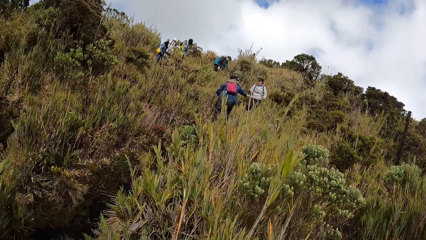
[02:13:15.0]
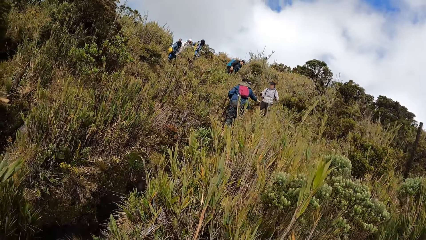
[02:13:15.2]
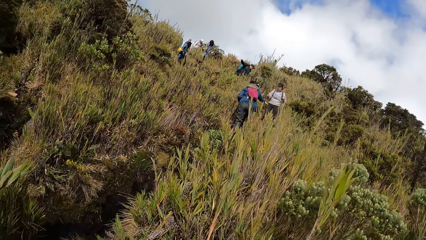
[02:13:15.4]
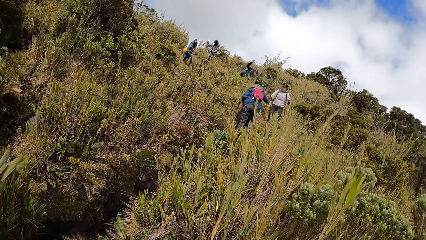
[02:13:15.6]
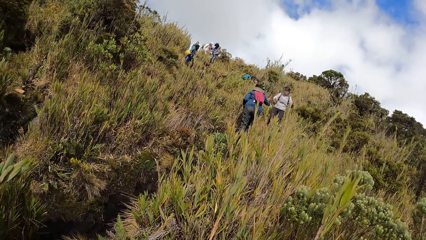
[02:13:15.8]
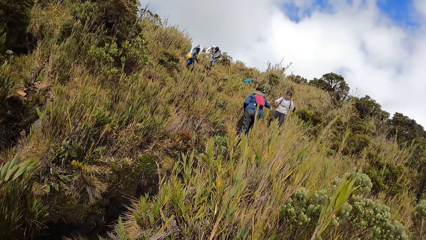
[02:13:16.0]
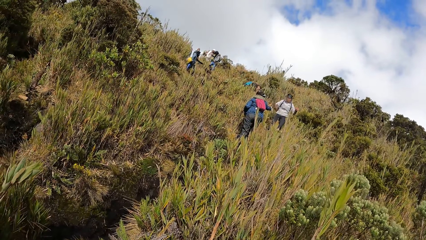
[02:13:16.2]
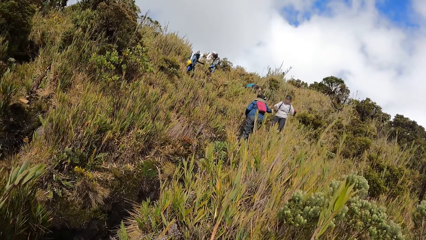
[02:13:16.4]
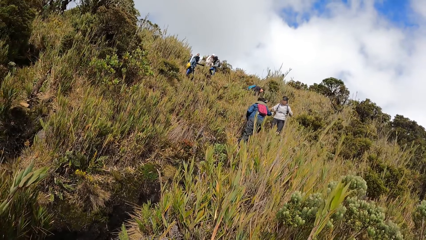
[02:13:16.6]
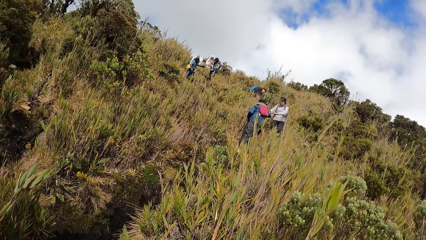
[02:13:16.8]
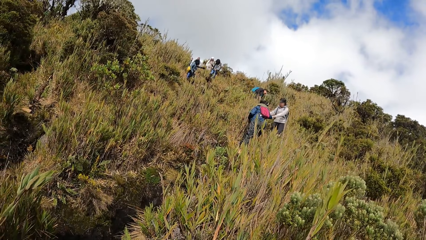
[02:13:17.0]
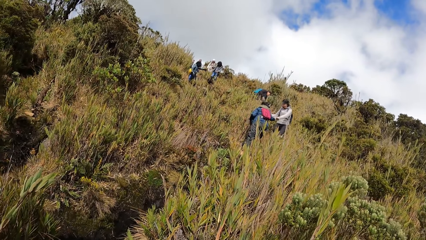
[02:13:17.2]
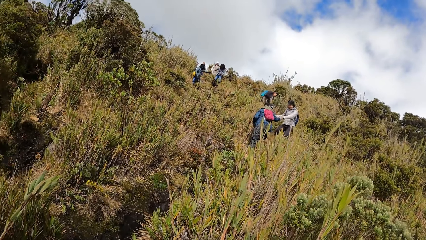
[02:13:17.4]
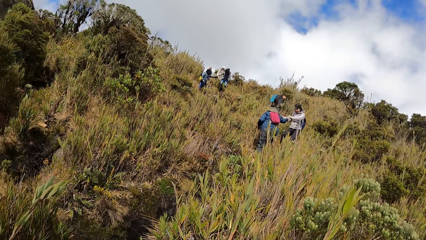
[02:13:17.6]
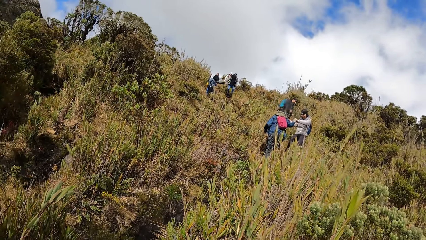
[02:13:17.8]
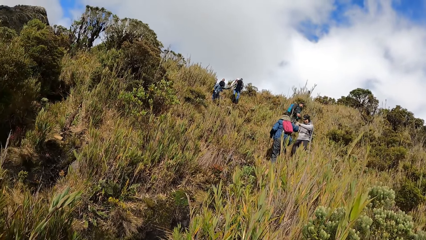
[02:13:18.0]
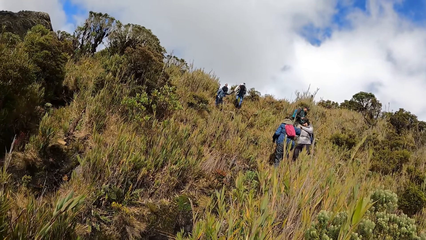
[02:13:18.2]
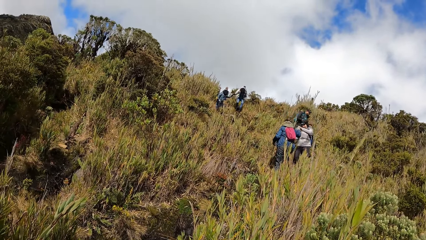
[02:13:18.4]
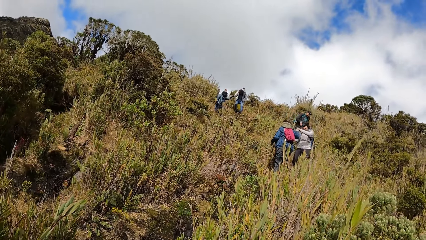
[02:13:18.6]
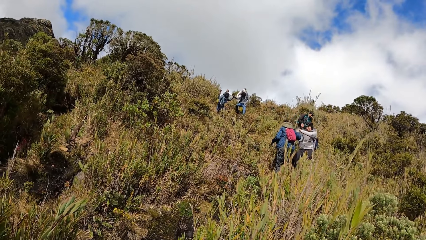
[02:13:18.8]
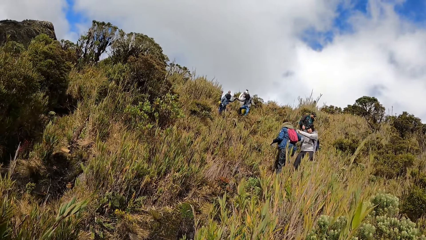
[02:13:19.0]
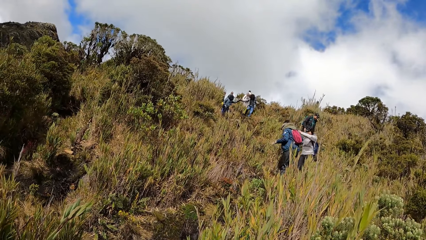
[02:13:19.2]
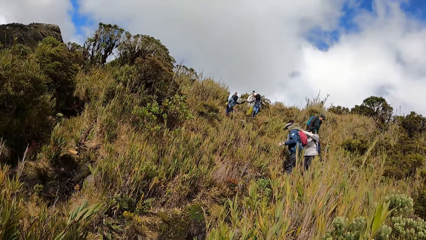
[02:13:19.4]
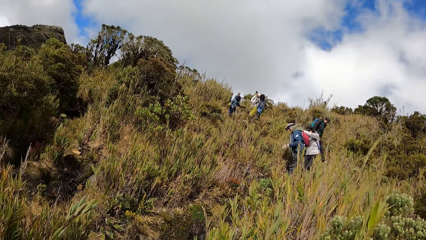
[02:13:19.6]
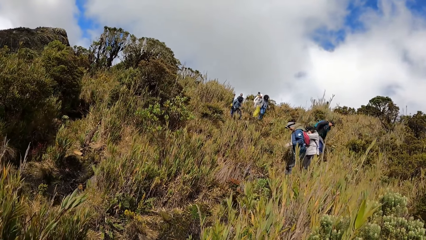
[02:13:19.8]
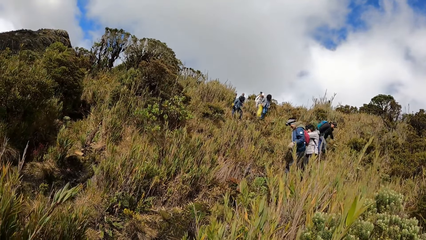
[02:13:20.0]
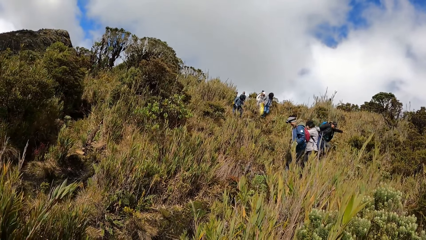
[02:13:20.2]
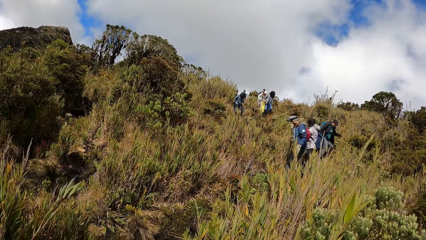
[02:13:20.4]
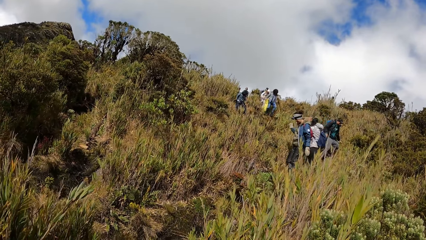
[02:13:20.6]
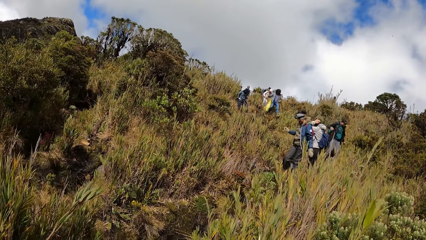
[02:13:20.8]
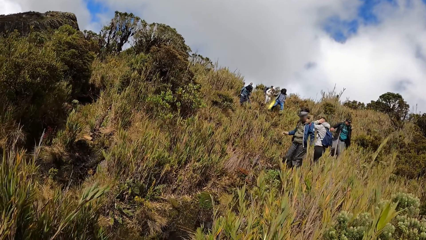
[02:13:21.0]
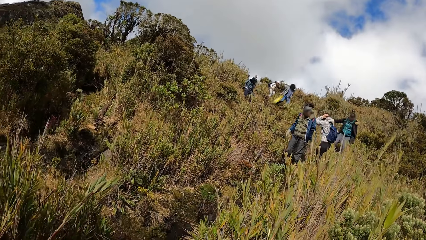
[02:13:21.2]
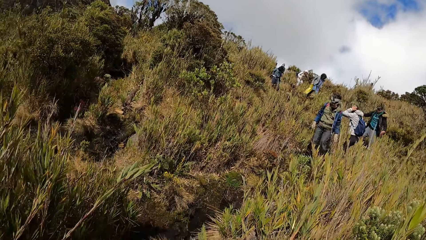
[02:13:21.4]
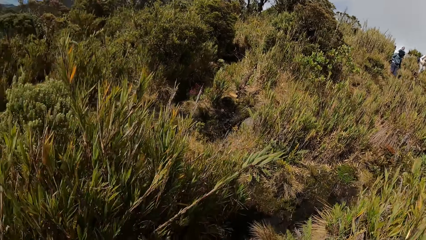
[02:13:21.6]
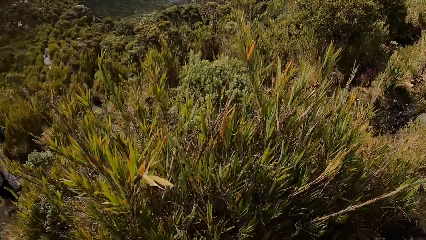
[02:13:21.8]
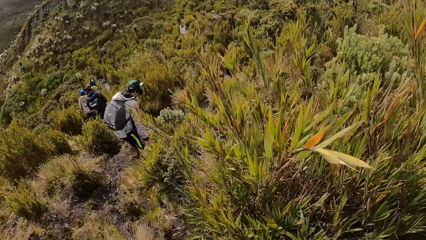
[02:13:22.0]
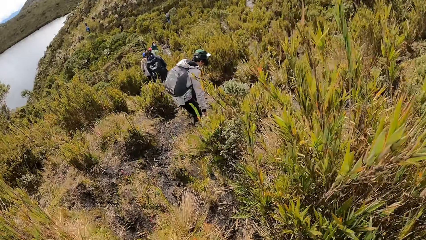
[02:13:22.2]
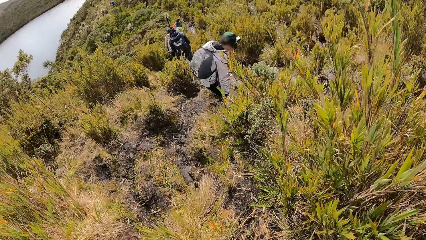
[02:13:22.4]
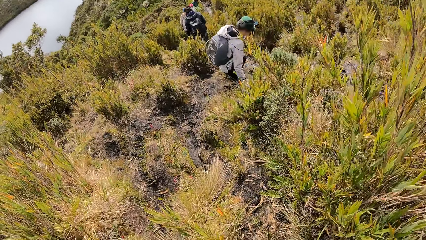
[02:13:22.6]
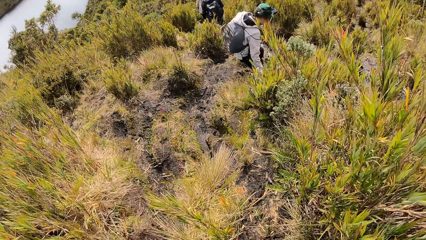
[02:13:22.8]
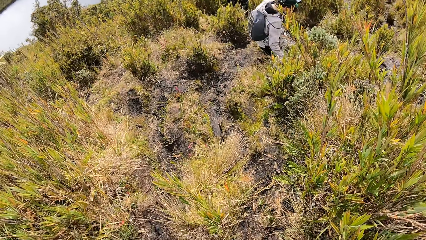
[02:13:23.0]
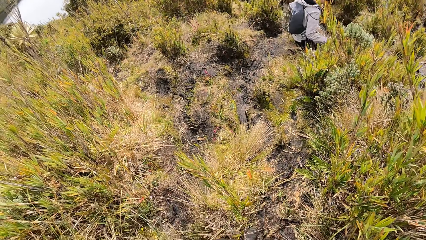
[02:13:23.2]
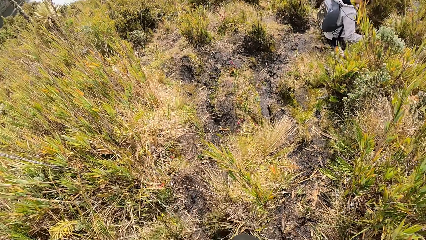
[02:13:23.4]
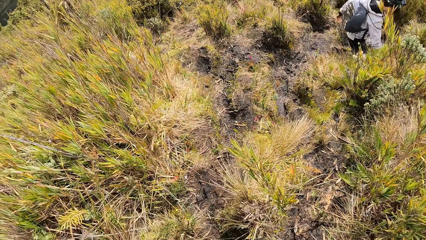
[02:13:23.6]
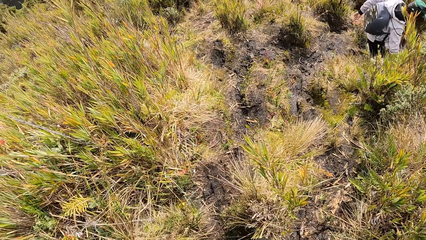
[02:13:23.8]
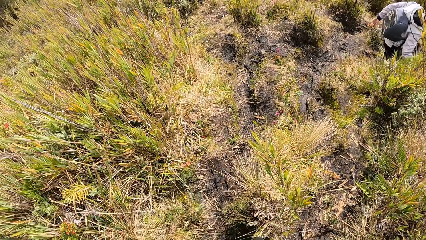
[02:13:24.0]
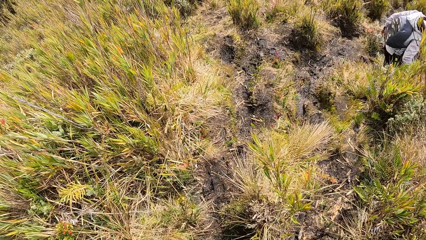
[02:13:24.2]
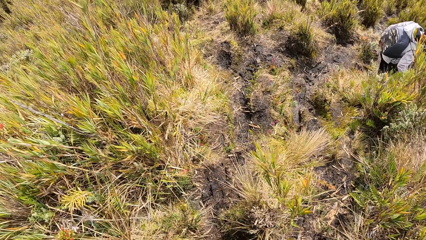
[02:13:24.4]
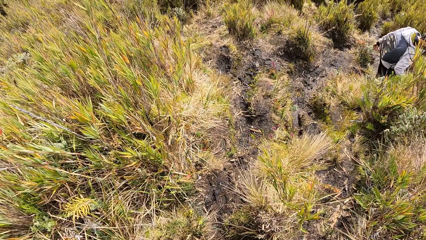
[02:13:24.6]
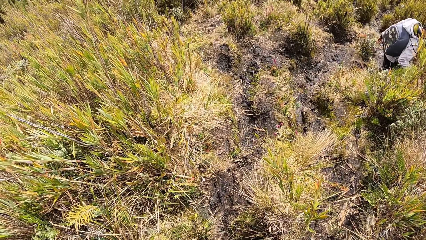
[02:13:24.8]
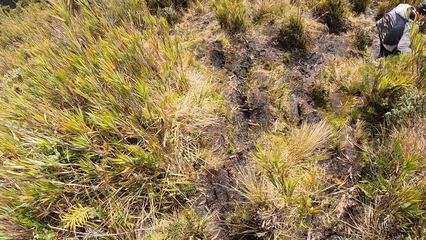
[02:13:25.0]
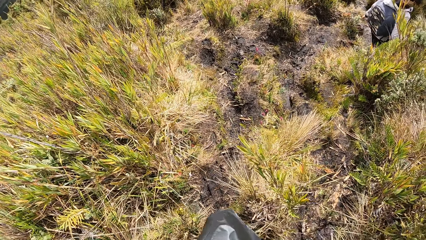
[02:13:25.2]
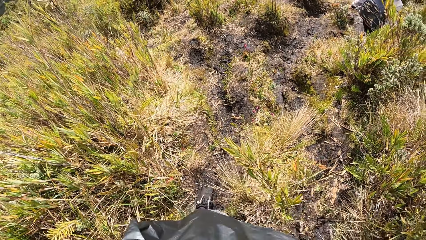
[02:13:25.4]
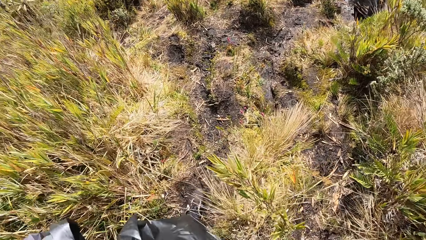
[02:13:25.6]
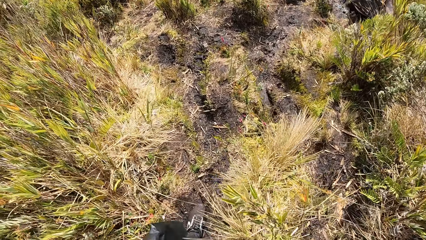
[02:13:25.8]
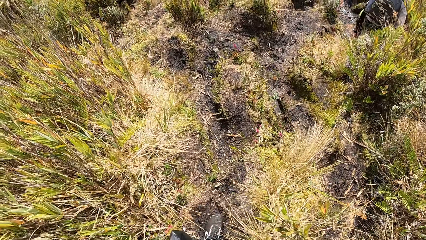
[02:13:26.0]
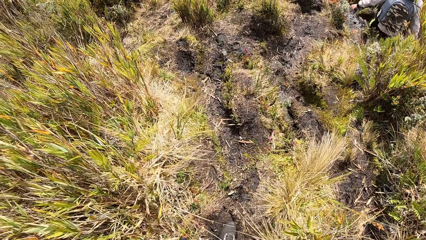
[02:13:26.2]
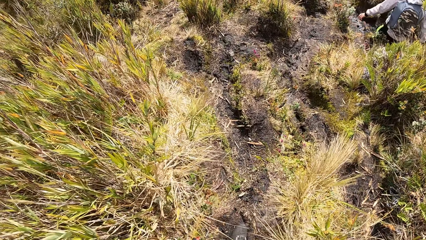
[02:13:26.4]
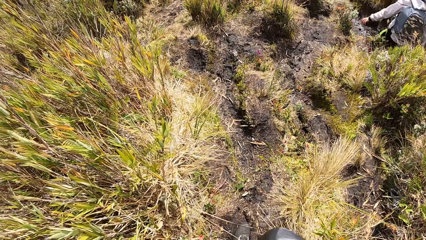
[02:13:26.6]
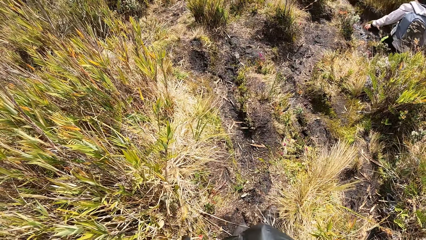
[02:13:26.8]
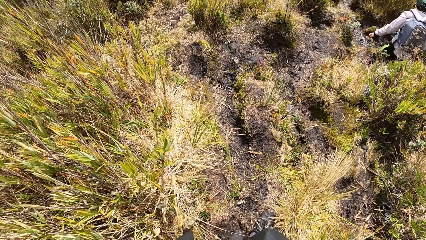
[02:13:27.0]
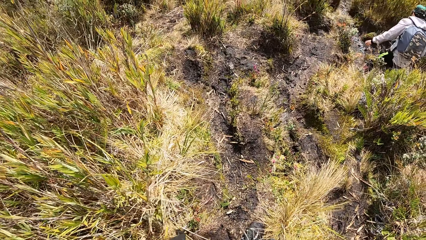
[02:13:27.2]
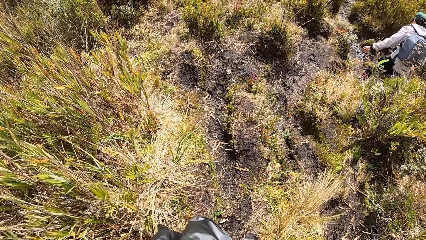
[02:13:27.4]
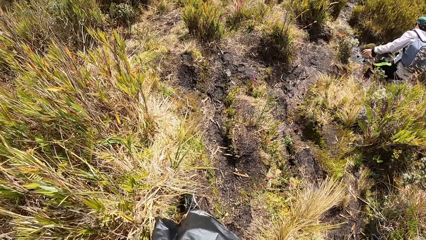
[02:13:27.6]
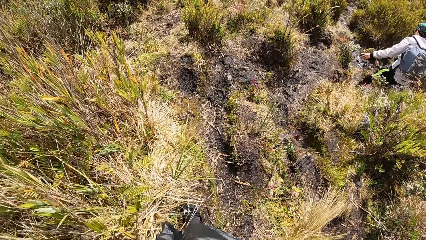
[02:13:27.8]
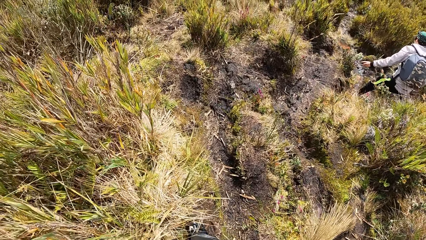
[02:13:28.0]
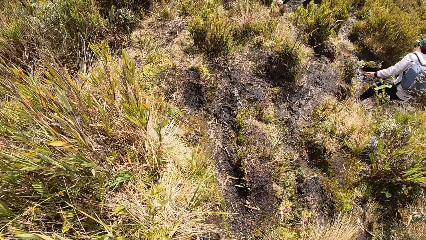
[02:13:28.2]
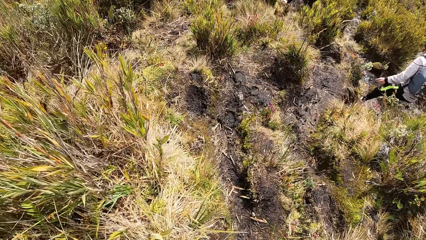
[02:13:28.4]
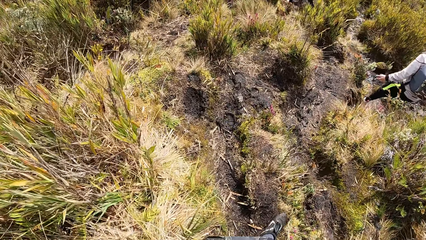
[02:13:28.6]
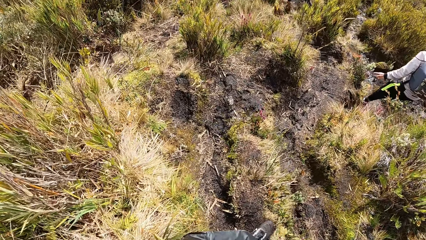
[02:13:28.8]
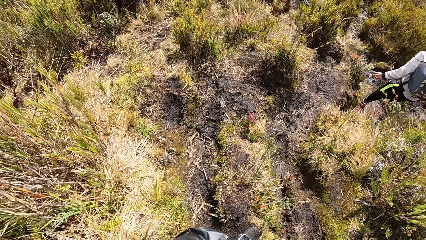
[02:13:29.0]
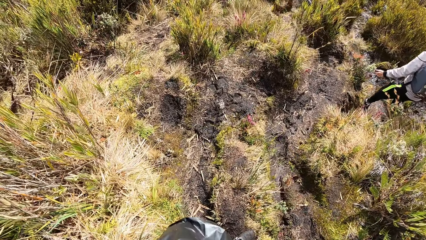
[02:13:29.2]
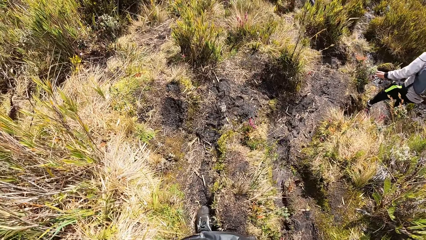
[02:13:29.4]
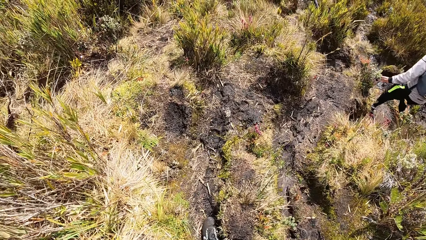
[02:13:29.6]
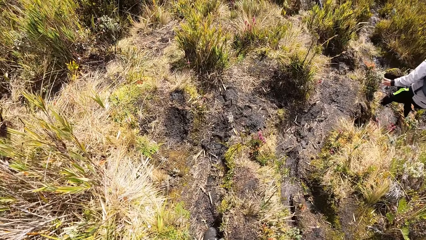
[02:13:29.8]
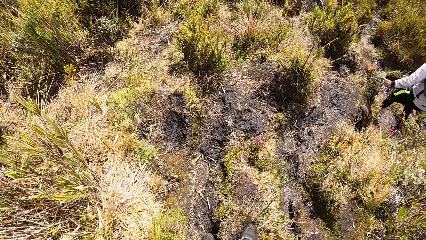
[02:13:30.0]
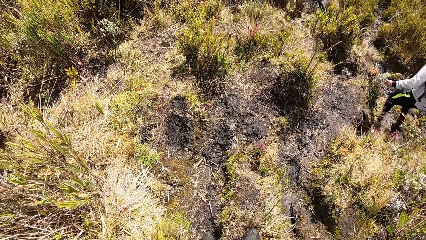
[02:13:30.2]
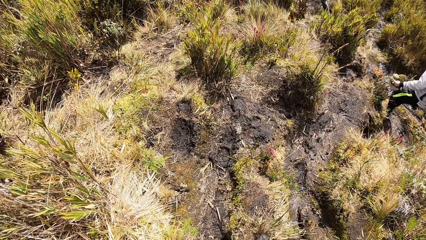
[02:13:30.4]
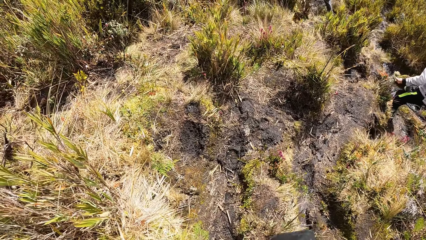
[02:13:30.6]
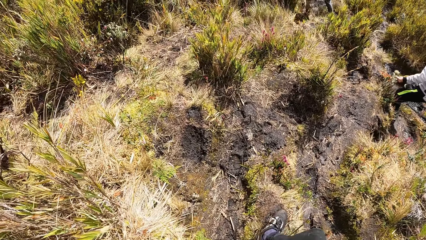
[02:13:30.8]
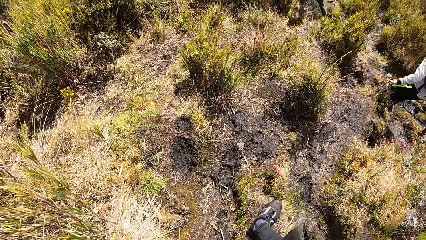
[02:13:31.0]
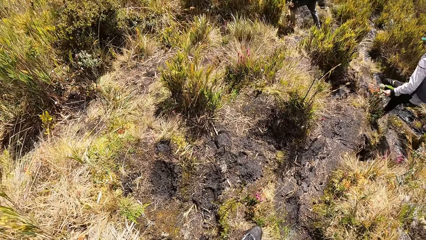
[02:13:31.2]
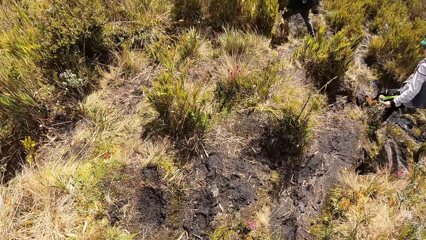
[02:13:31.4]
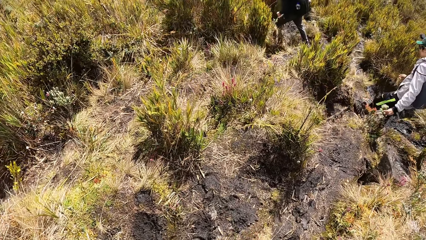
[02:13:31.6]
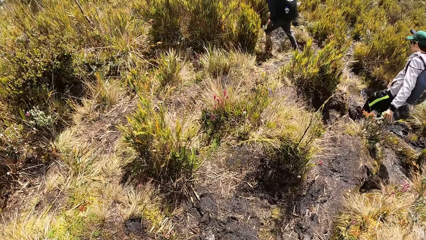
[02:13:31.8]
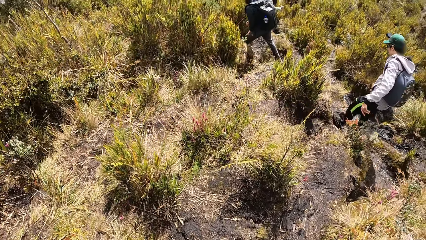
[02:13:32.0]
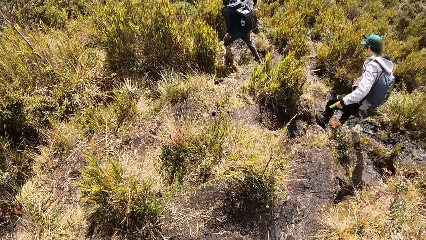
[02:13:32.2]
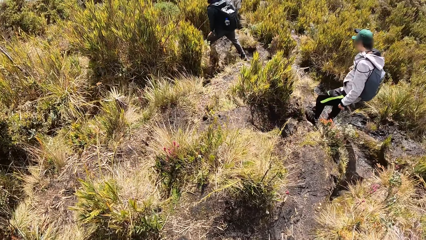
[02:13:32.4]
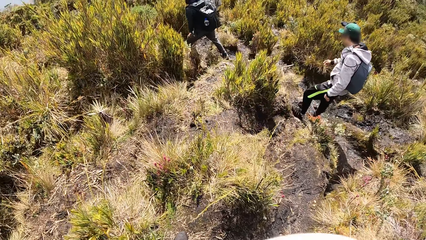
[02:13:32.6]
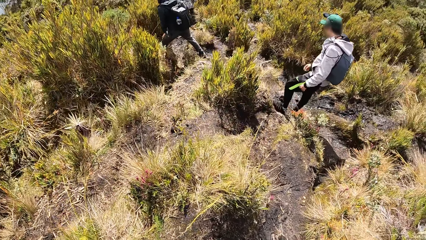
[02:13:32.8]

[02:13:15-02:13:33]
The camera wearer walks along a muddy path.
